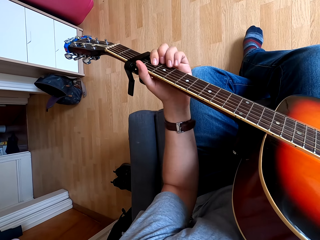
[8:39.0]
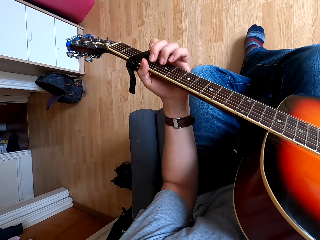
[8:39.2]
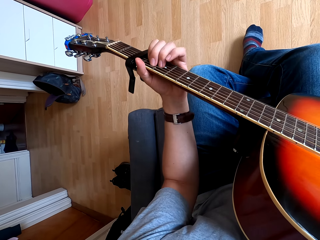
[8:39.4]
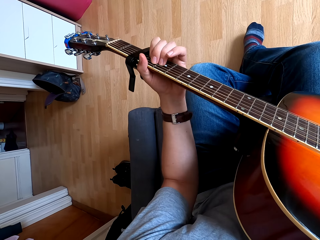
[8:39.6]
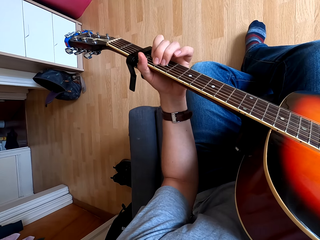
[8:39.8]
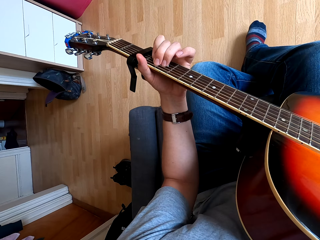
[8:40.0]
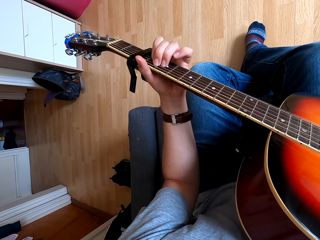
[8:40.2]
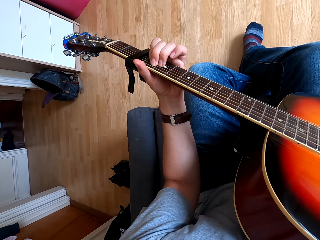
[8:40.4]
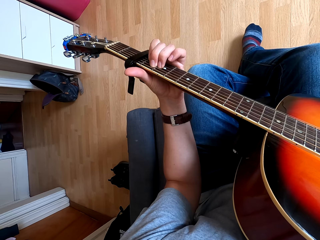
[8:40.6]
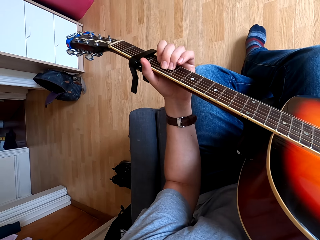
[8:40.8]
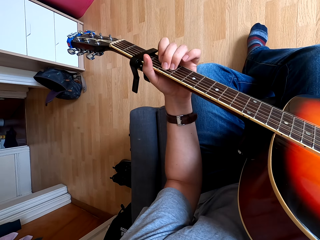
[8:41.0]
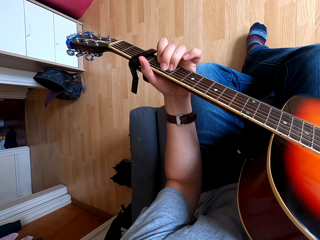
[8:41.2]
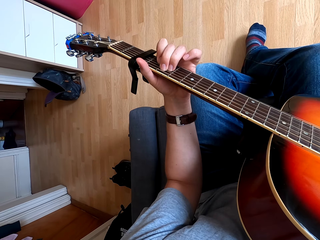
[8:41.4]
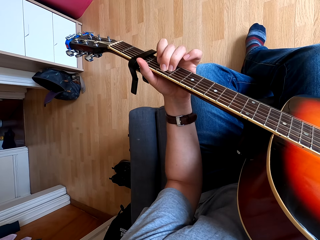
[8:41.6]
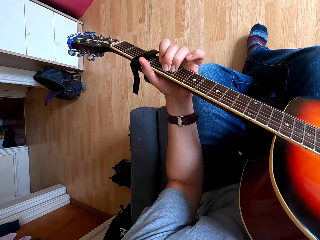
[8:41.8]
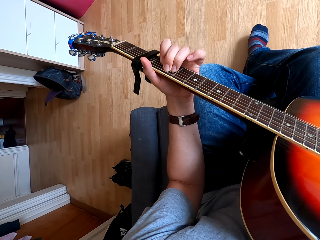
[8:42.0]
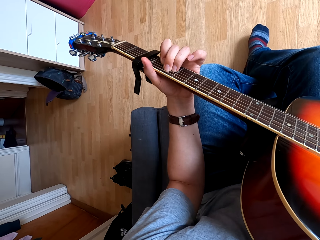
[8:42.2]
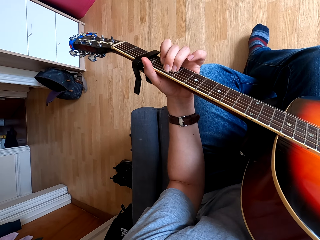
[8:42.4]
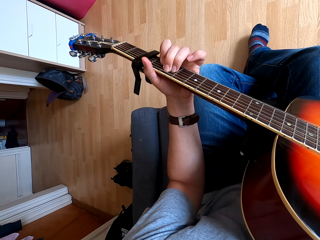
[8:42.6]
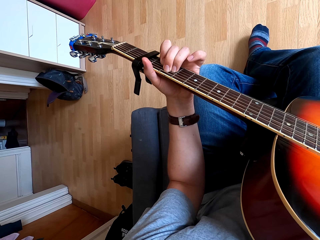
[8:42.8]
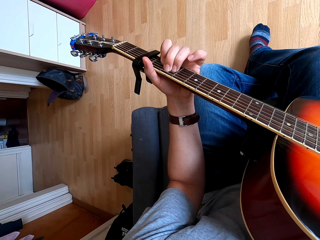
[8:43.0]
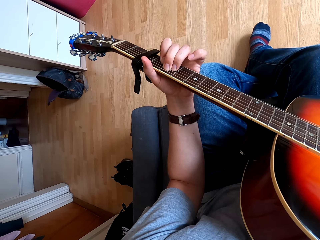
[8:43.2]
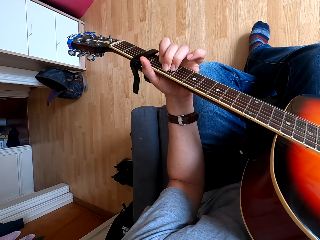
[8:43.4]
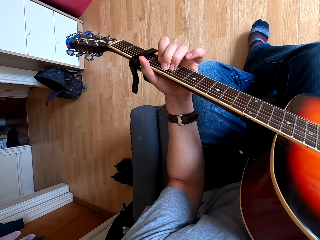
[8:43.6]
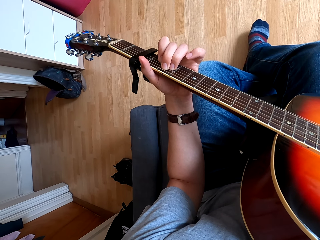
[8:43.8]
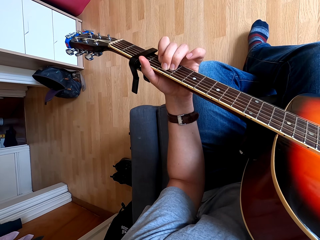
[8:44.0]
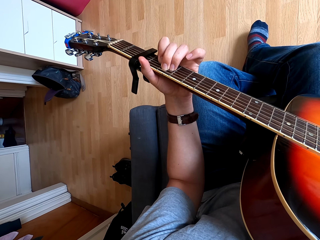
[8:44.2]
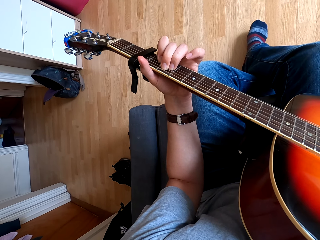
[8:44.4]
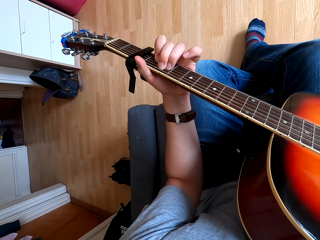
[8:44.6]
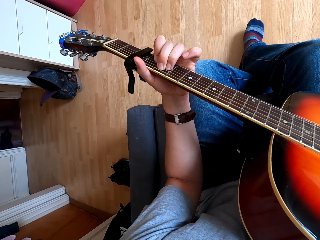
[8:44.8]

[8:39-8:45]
The camera wearer plays the guitar in the room.

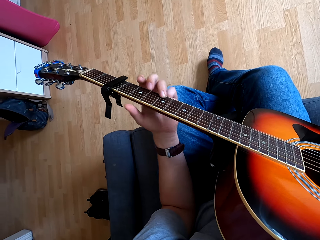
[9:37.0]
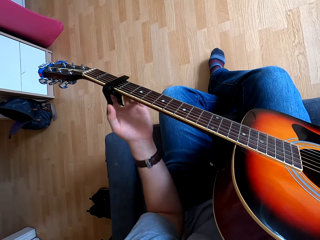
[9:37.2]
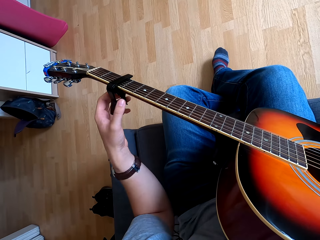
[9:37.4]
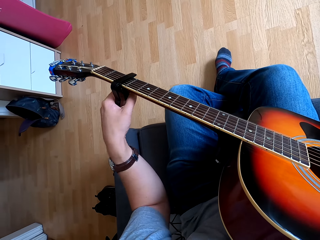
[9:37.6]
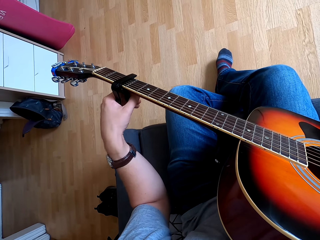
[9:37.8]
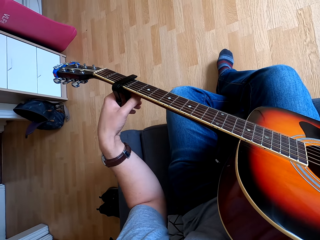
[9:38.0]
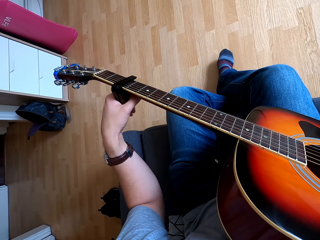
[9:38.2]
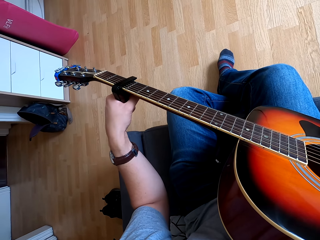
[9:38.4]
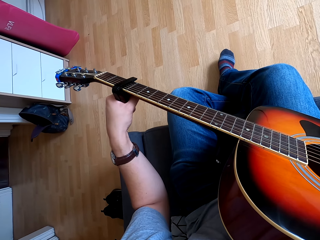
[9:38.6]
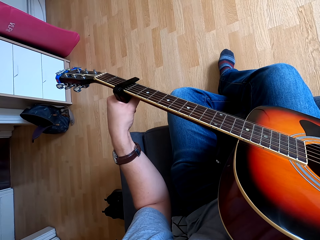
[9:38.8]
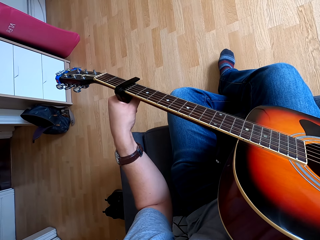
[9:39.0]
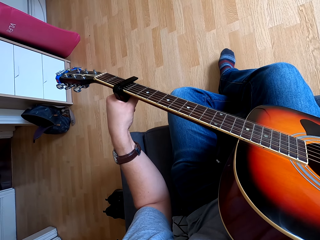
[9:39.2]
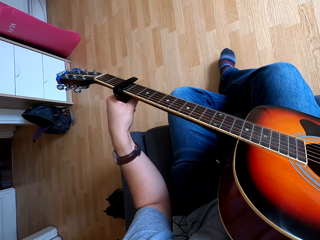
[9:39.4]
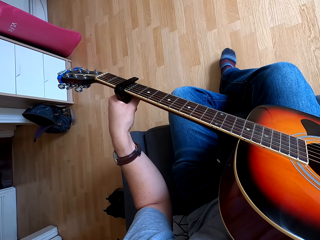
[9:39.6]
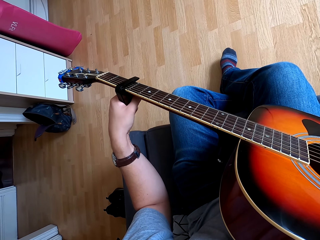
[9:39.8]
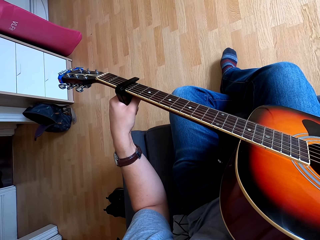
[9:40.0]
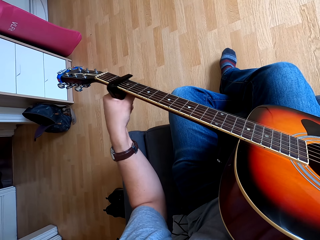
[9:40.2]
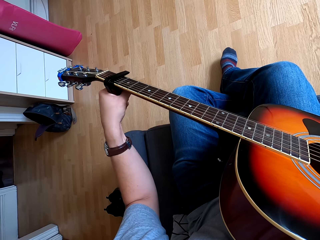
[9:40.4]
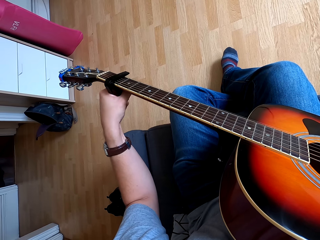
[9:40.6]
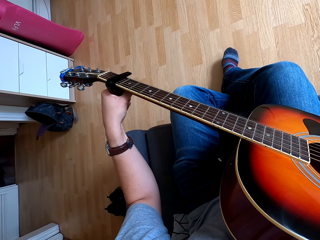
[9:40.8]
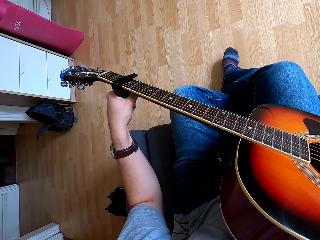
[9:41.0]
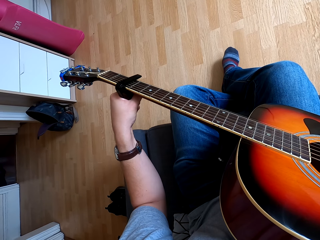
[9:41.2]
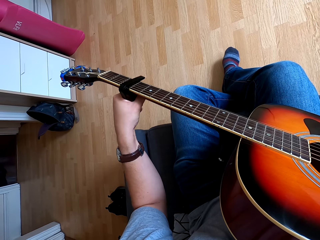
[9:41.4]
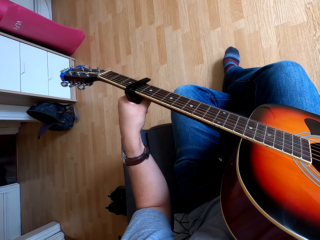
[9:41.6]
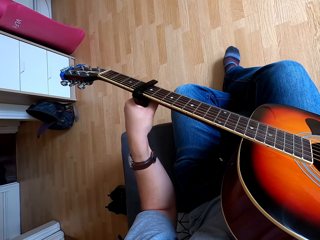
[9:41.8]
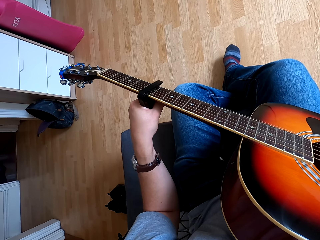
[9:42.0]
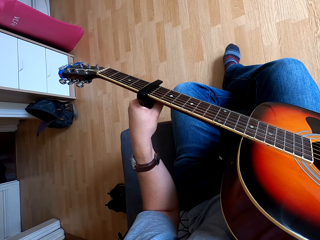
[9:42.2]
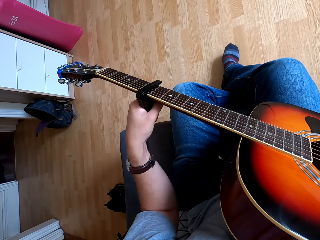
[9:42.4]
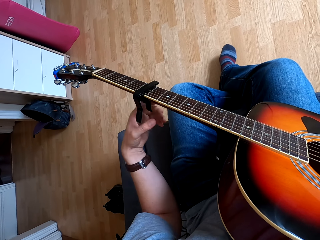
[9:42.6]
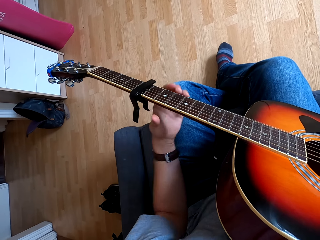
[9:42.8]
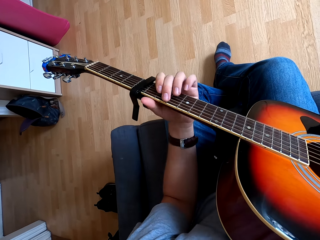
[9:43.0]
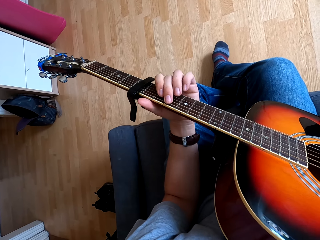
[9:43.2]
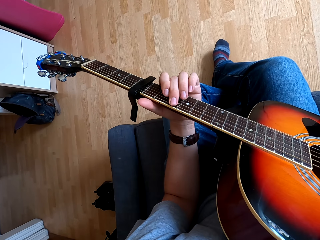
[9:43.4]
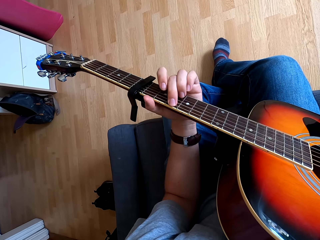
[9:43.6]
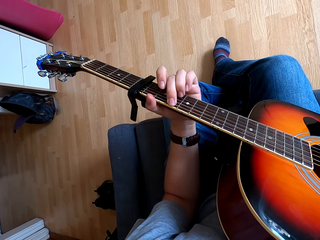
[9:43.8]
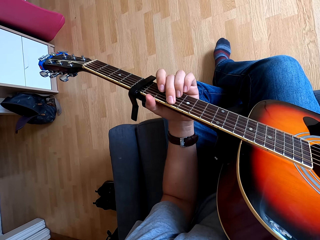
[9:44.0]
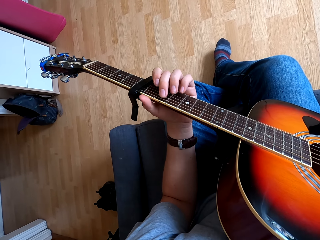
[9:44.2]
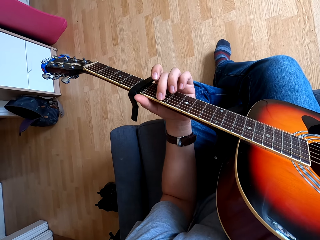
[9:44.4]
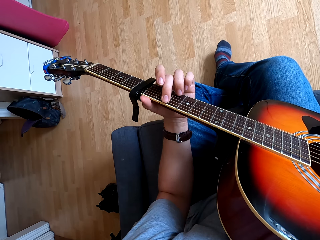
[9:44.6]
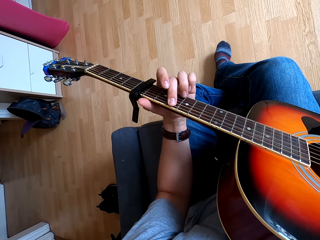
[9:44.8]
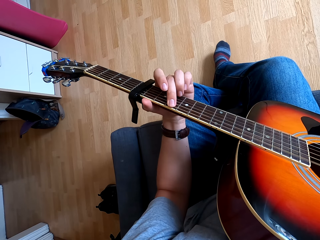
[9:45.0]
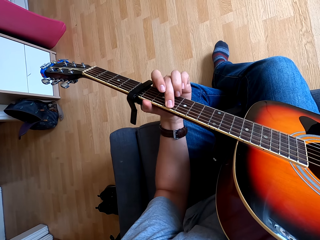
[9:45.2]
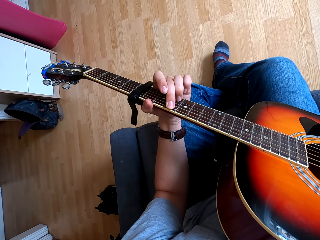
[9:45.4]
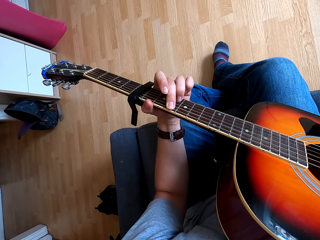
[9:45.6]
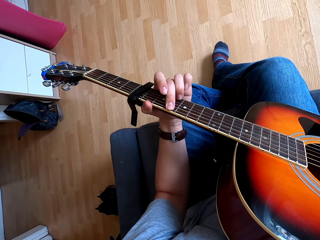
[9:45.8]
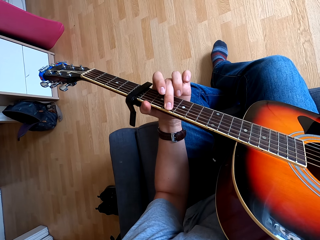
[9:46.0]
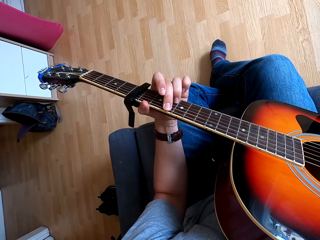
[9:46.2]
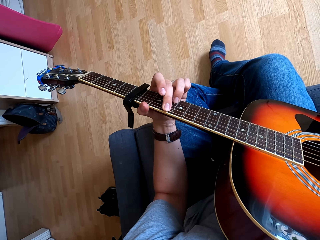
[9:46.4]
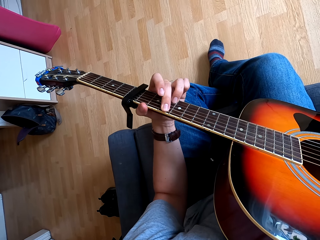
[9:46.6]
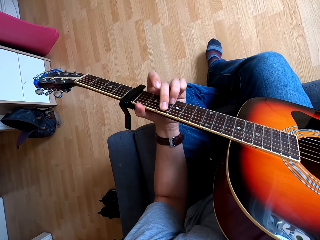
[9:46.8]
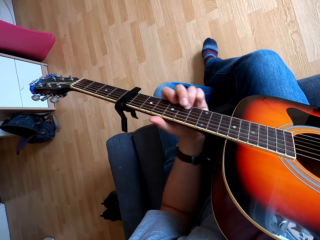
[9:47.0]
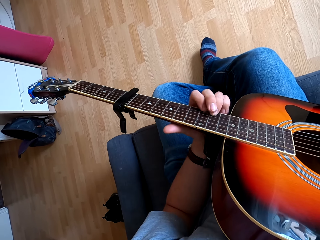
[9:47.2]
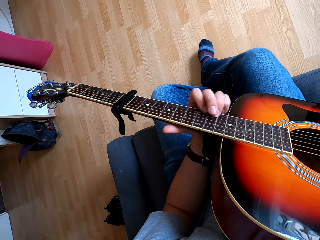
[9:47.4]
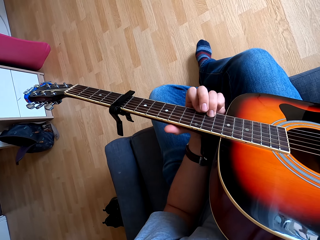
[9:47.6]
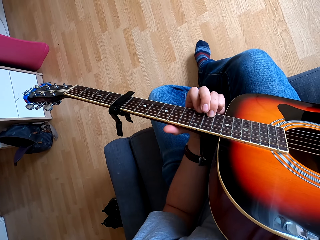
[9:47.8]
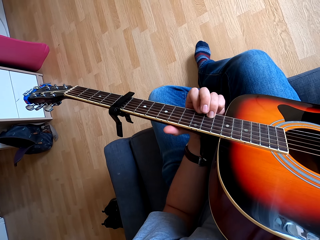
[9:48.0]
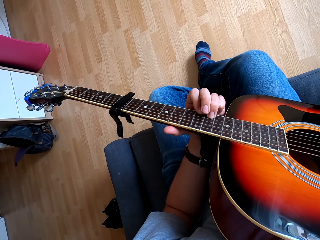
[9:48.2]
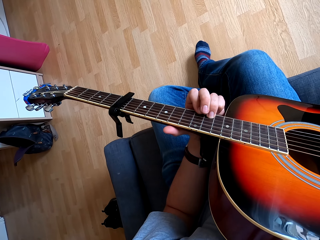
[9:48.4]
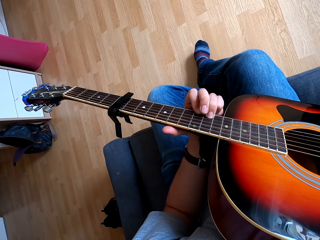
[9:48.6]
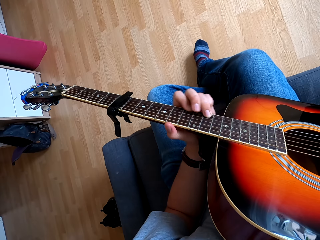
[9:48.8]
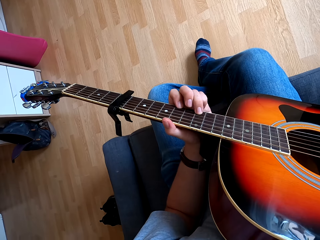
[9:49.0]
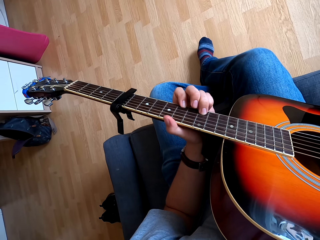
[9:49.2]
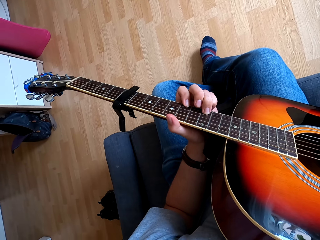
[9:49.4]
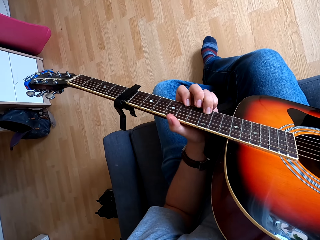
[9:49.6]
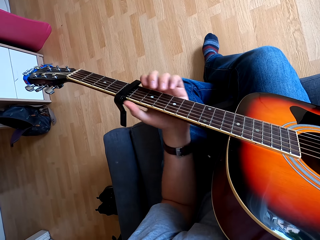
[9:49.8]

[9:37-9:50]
The camera wearer touches the guitar. They play the guitar.

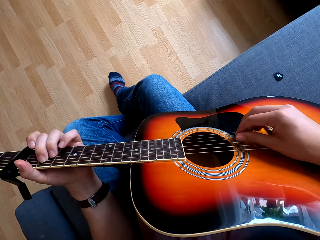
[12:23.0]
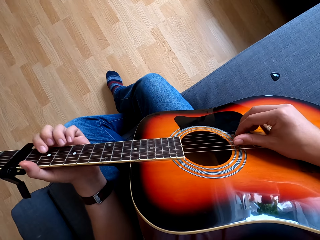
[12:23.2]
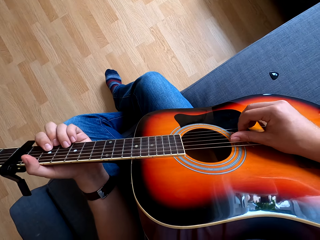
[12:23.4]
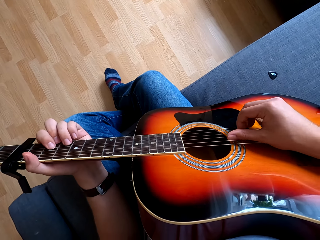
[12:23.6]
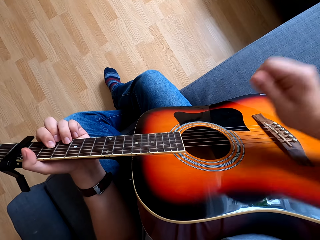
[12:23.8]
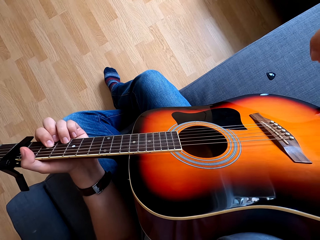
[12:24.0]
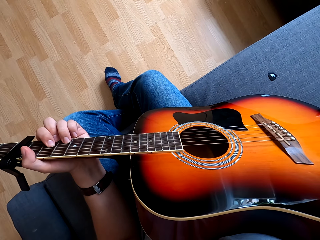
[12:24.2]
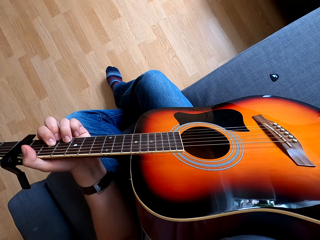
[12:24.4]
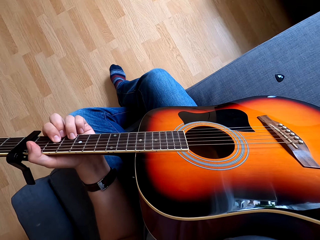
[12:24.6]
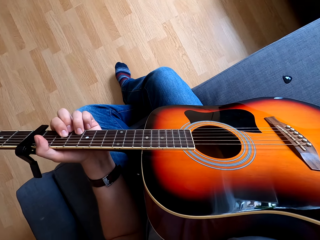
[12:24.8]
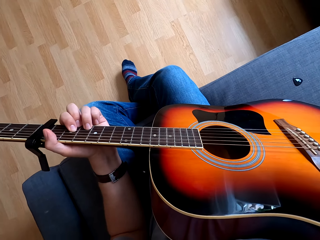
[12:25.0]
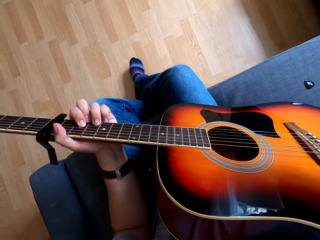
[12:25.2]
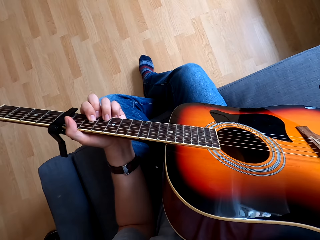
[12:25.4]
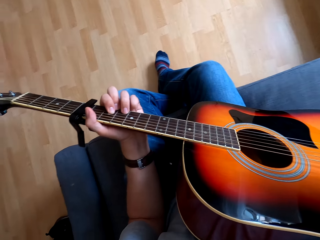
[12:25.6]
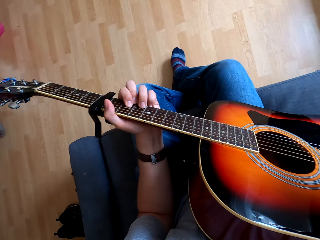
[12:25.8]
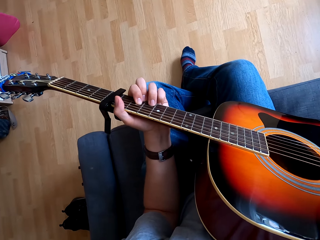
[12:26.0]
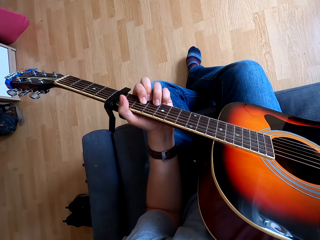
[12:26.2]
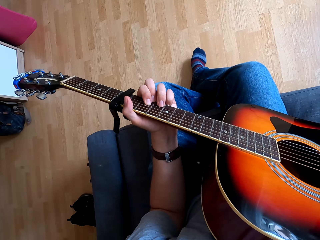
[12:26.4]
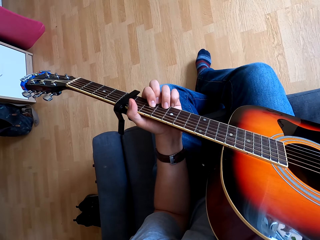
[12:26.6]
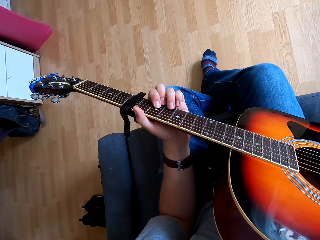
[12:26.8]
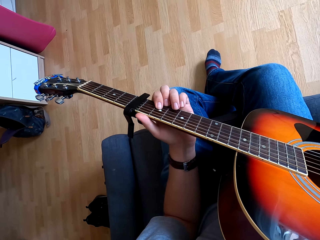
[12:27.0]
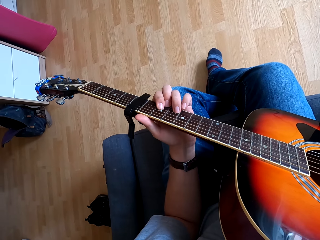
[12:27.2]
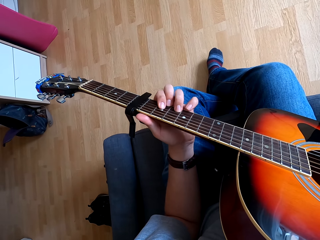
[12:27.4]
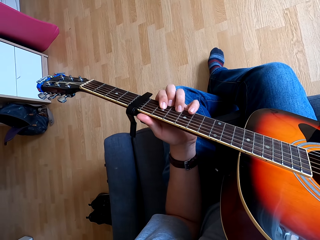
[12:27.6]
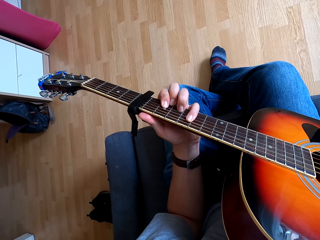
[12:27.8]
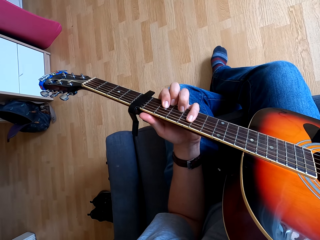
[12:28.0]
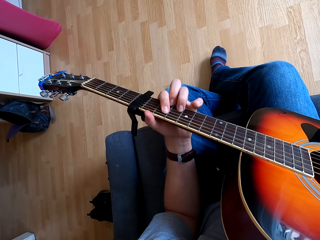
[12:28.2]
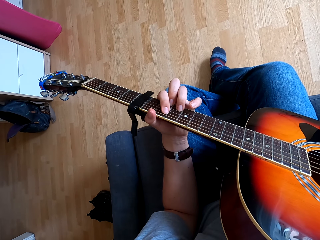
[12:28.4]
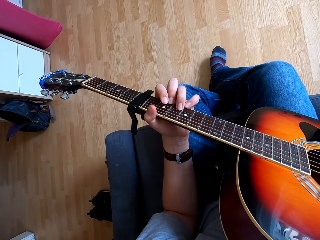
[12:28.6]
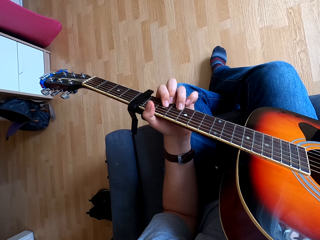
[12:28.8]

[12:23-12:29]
The camera wearer raises a hand up.
